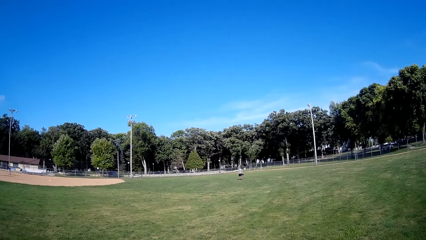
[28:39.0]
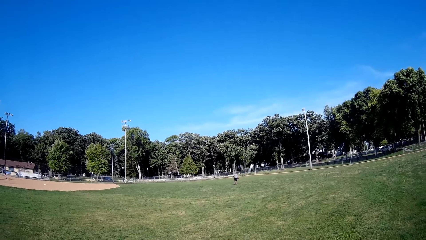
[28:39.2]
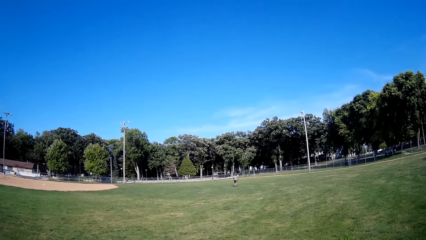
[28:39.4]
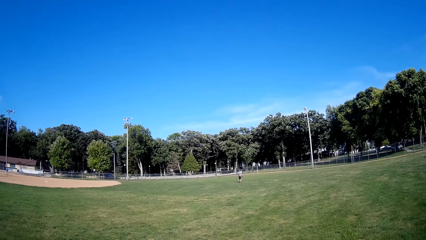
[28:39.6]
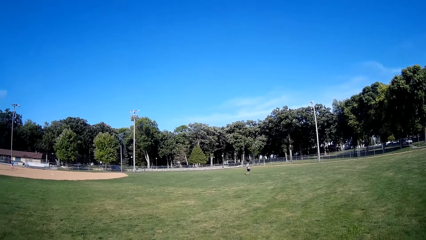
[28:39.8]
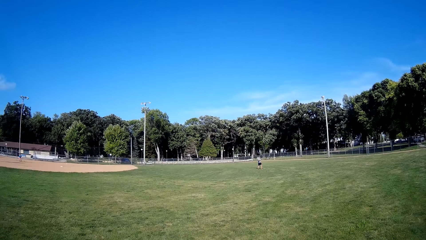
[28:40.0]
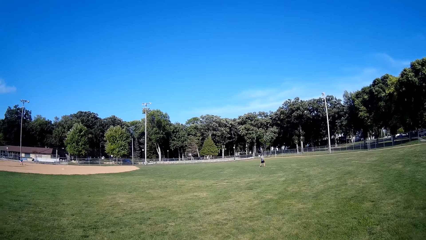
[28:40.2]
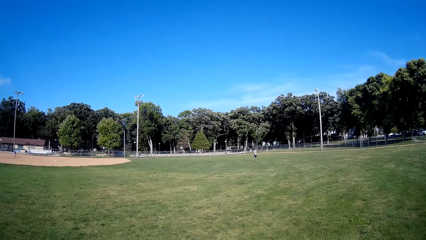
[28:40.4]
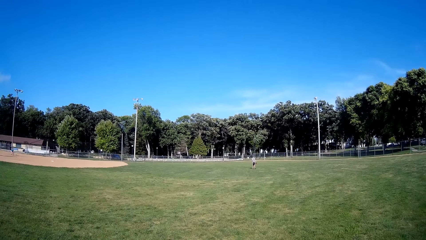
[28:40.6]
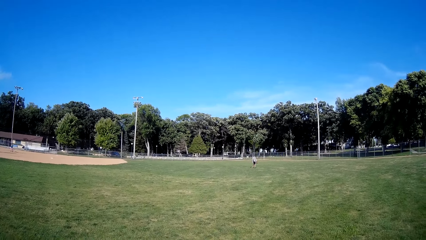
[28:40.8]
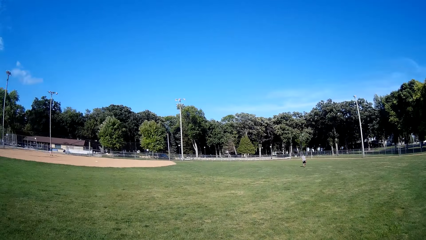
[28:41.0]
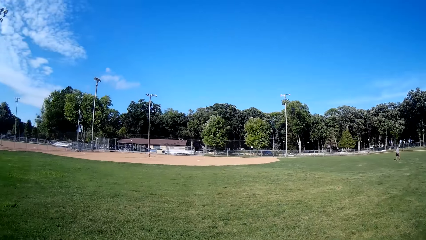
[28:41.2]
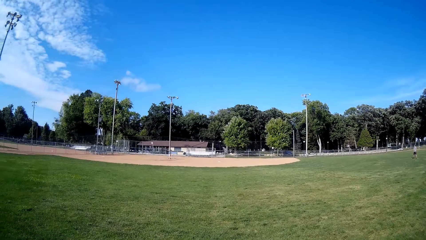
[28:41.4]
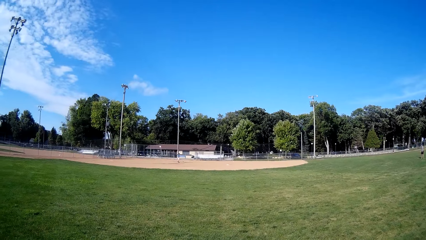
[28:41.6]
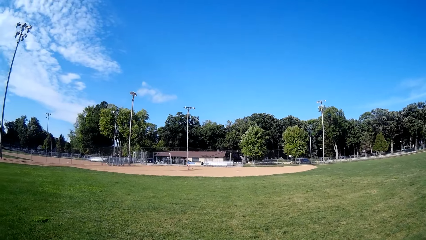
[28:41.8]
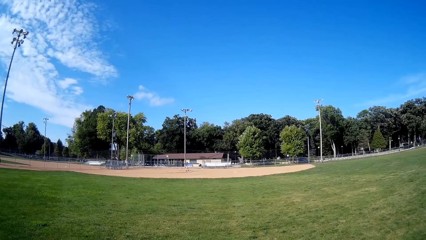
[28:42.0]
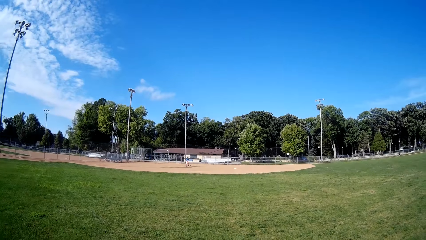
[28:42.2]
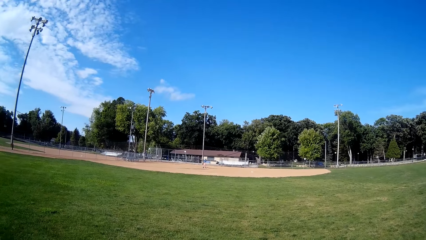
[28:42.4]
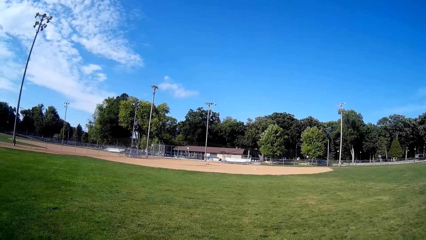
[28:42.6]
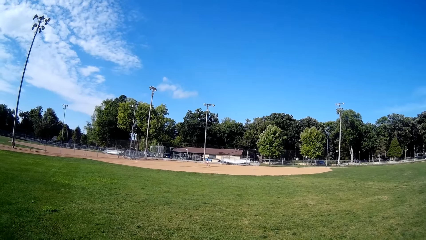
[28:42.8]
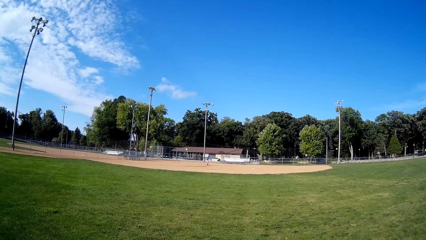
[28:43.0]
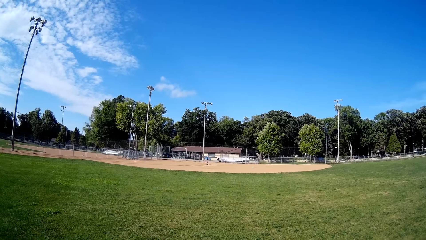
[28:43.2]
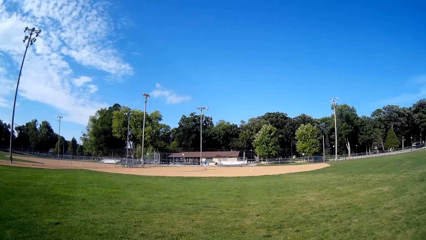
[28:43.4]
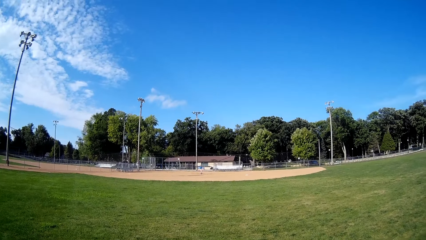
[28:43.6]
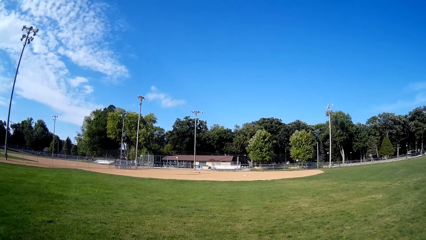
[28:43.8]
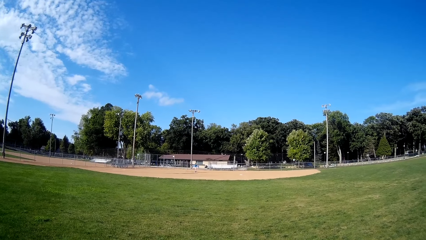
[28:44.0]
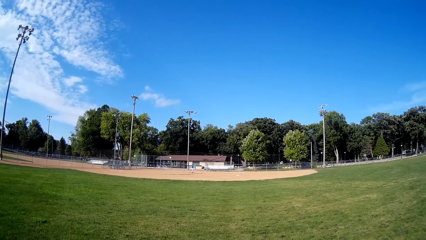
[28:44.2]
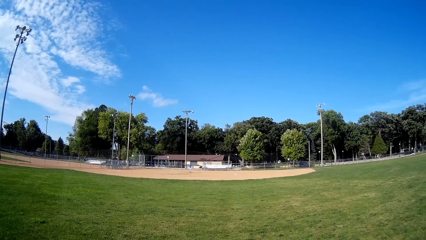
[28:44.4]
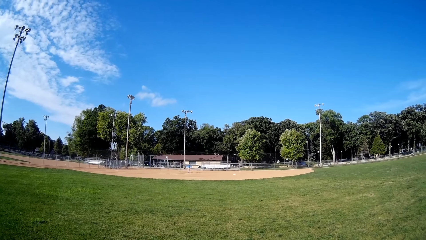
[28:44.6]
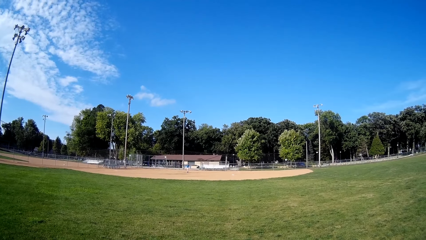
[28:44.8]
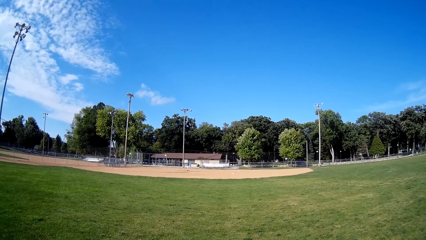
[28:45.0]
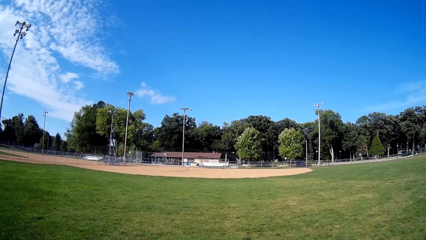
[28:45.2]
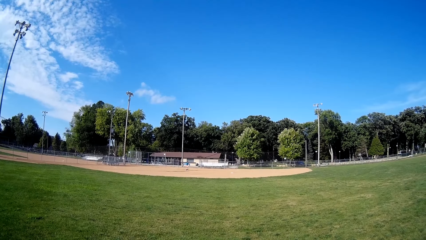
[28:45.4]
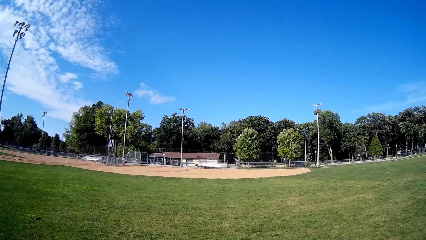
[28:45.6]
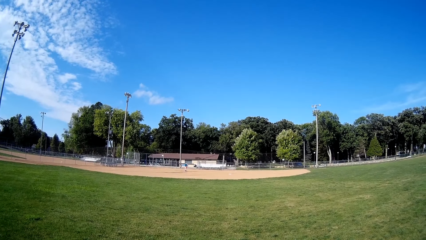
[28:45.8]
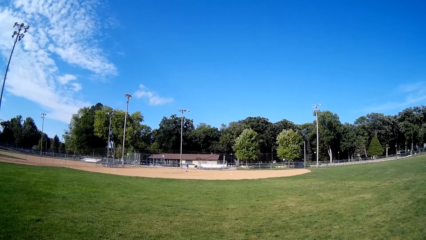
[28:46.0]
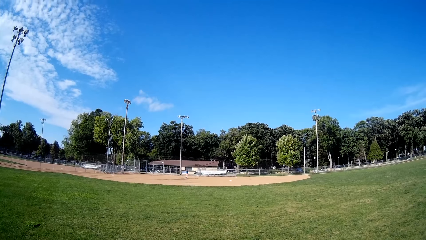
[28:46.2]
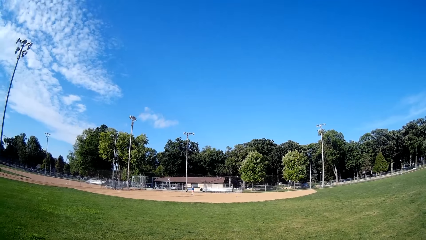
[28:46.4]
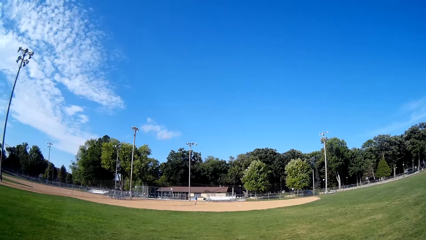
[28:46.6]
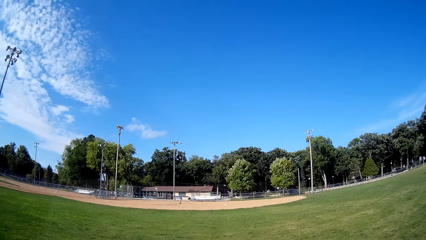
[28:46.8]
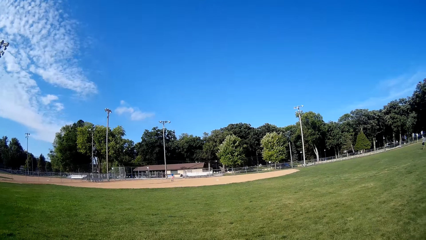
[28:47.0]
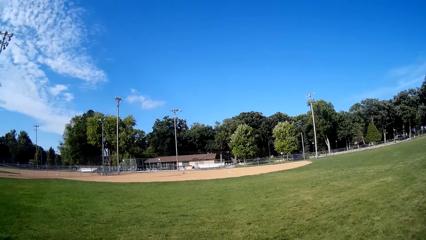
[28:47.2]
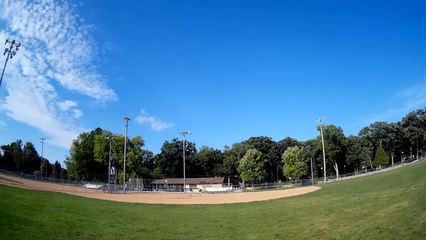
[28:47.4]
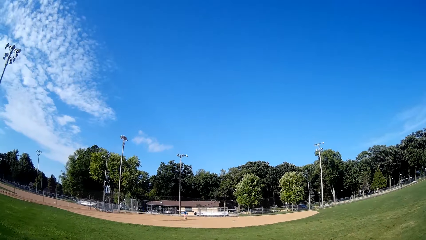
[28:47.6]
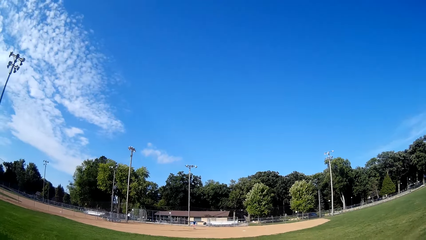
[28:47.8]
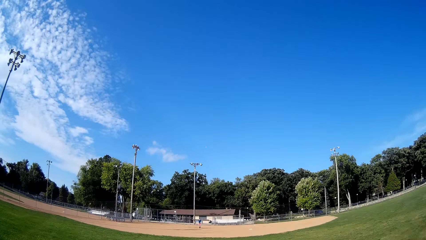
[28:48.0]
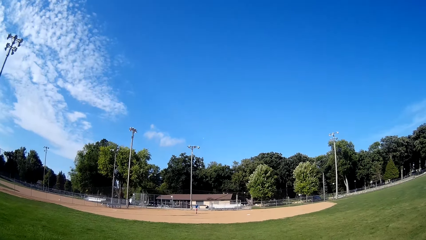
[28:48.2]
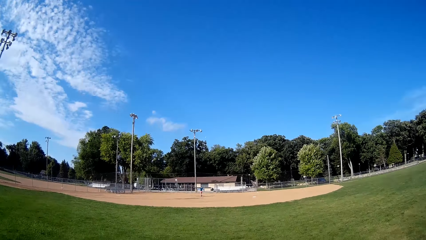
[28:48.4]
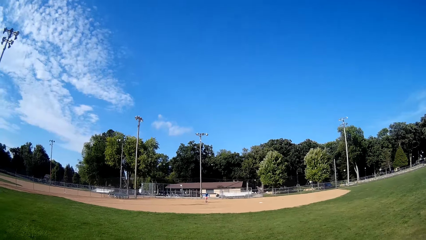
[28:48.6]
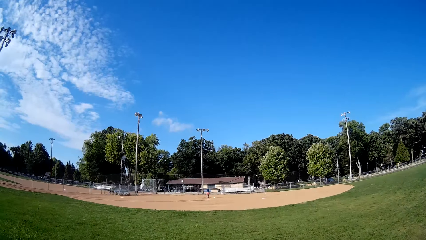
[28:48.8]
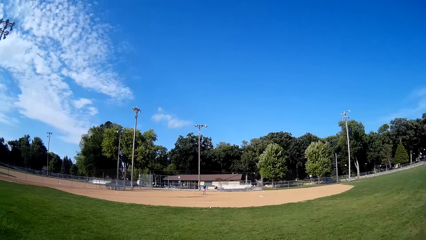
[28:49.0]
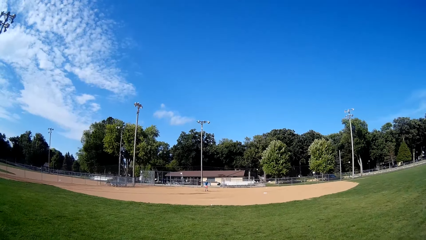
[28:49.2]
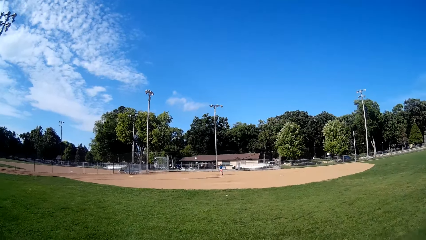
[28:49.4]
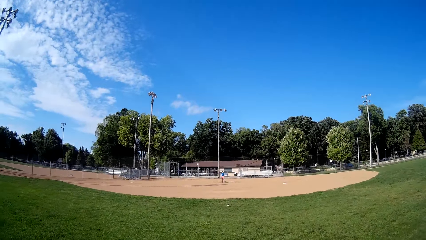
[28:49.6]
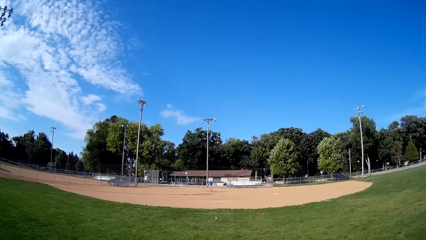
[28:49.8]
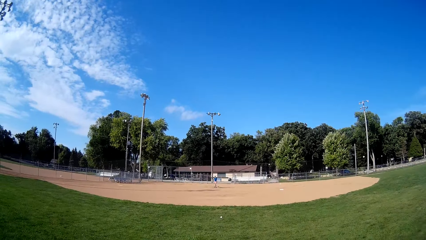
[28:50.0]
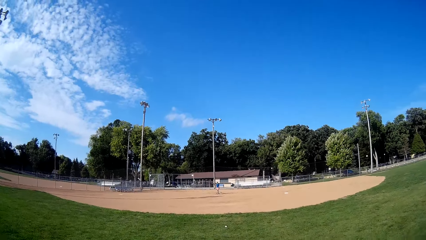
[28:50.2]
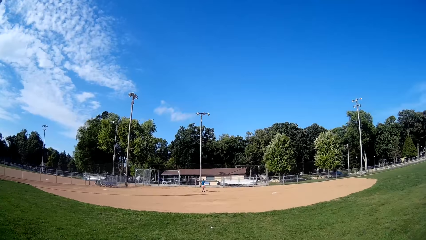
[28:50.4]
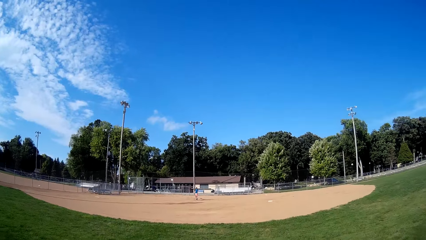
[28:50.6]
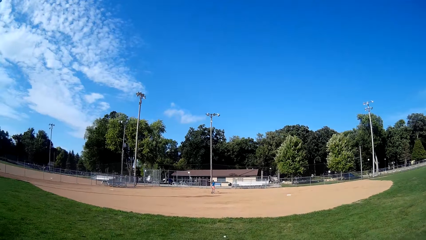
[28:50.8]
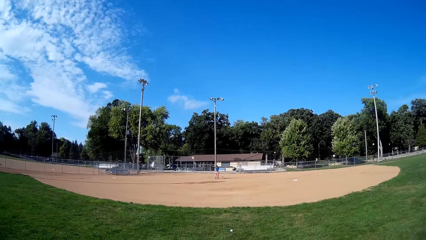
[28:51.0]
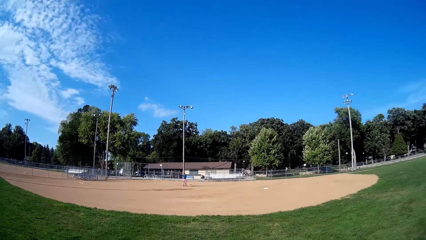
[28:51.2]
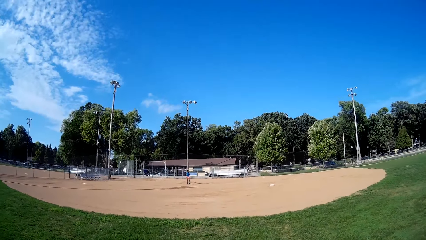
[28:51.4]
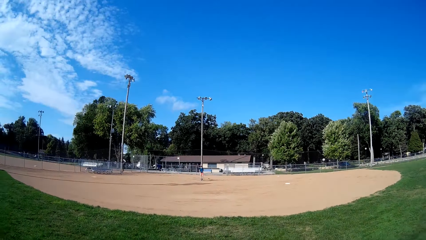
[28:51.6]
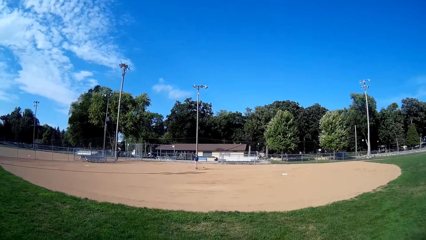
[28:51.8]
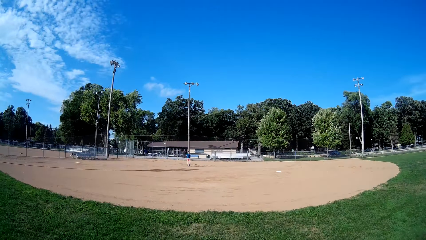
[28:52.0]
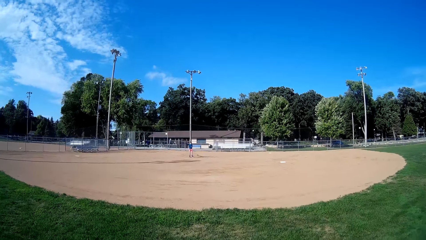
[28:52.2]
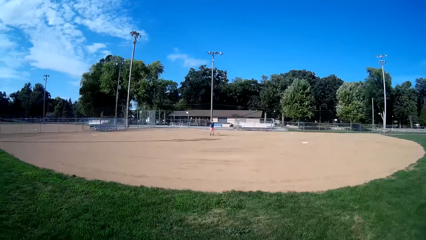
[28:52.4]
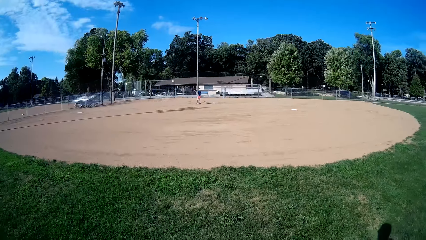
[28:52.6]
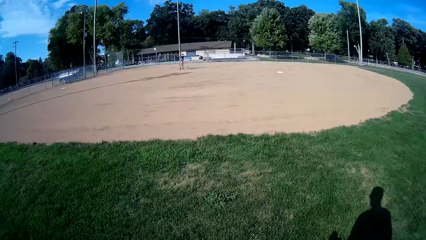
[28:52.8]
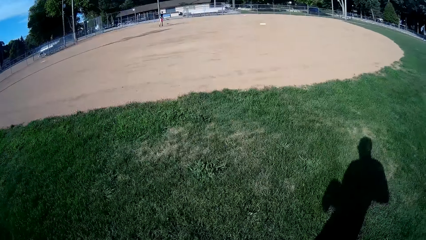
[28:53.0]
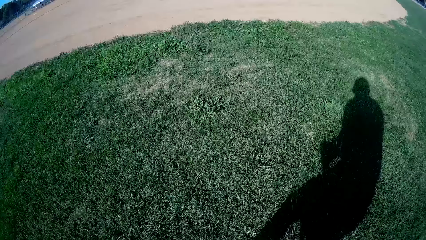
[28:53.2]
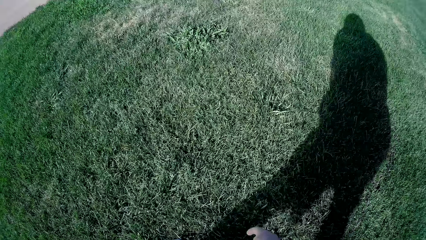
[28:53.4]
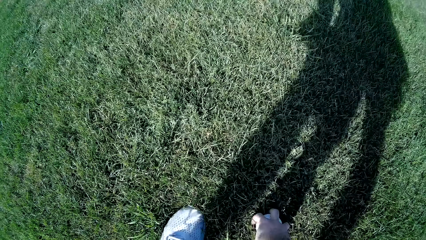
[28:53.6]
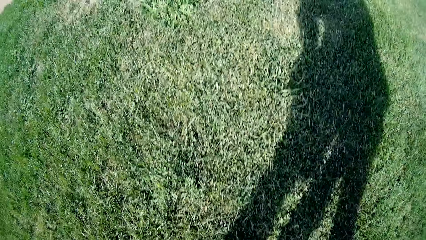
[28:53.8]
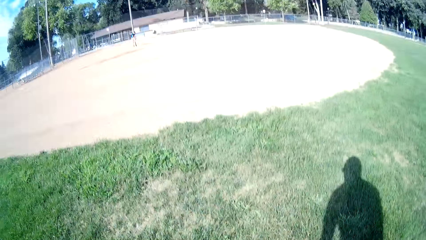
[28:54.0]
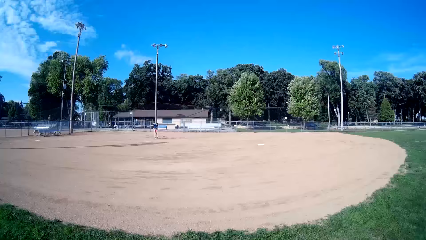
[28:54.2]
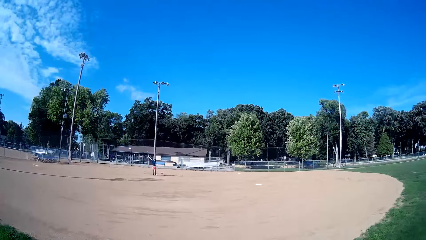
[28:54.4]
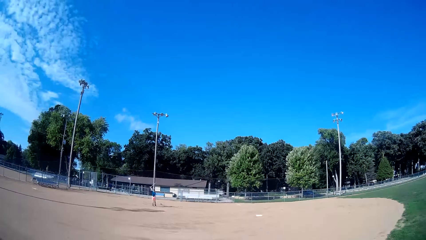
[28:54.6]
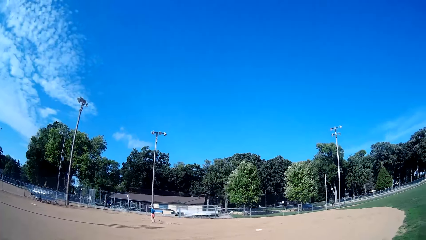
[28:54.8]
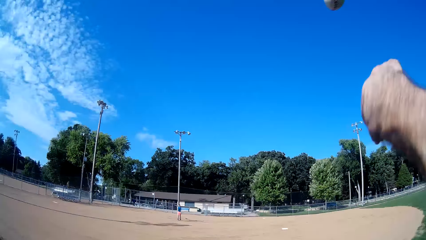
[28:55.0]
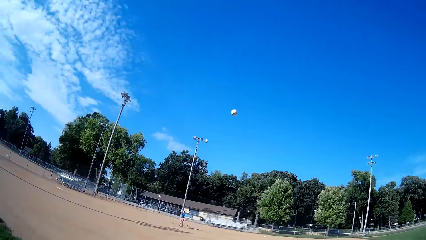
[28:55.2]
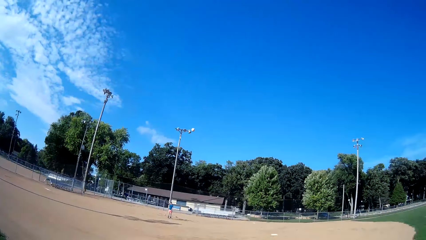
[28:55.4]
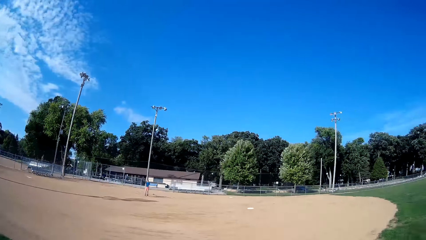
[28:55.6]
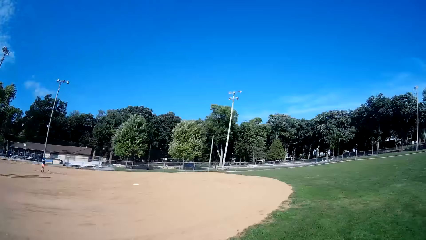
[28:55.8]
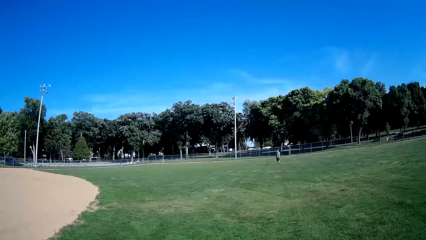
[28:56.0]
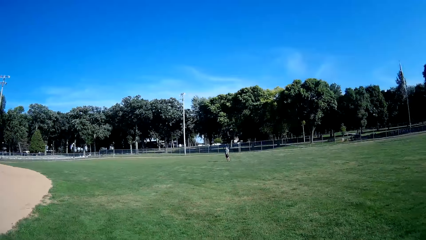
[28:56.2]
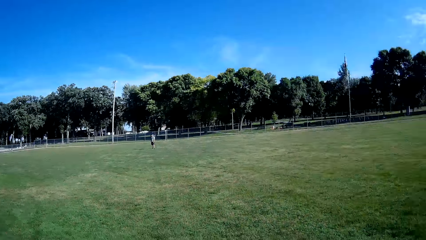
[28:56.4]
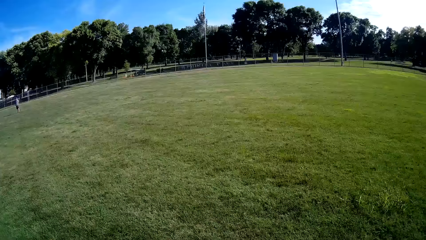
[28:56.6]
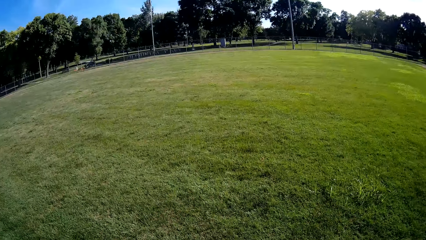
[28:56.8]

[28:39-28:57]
A man picks up the ball, throws the ball in the air and hits the ball with the bat. The camera wearer runs towards the ball. They walk towards the baseball on the field. They pick up the baseball on the field. They throw the baseball towards the man on the field.
